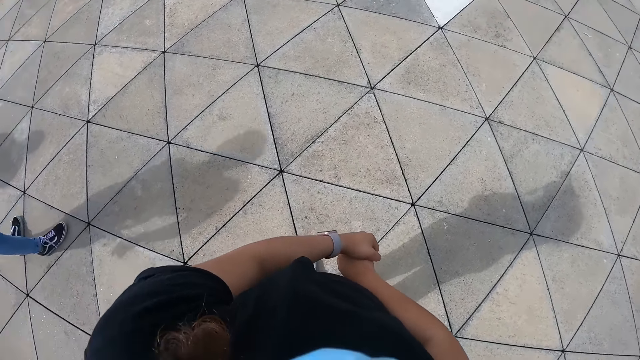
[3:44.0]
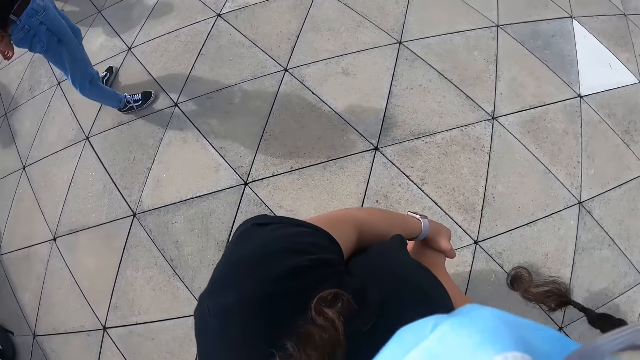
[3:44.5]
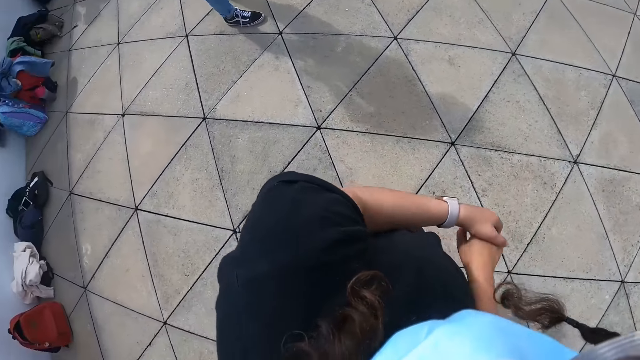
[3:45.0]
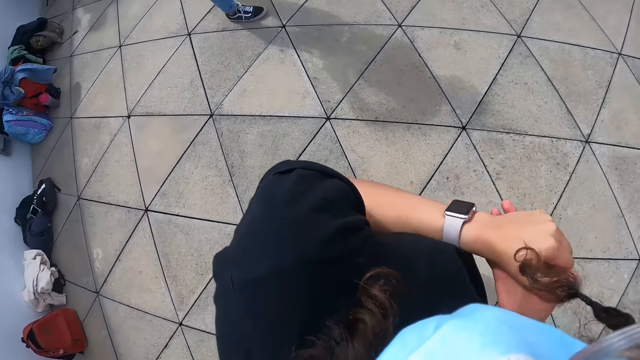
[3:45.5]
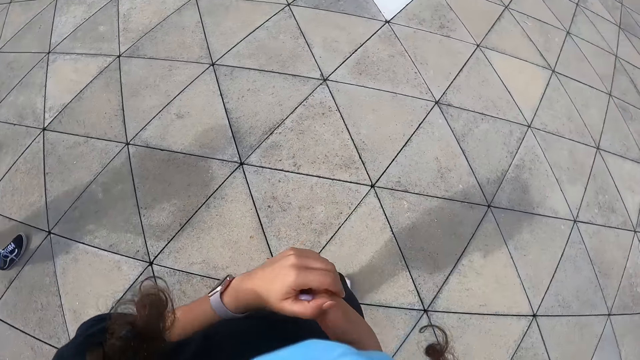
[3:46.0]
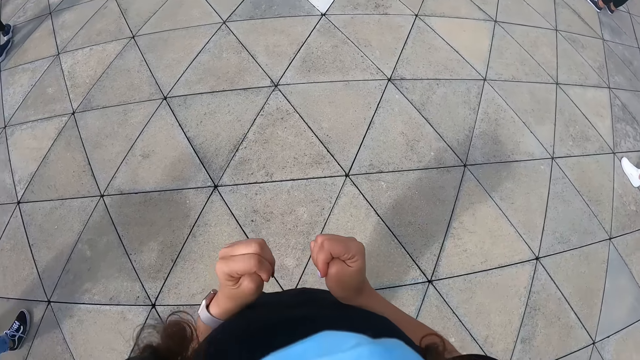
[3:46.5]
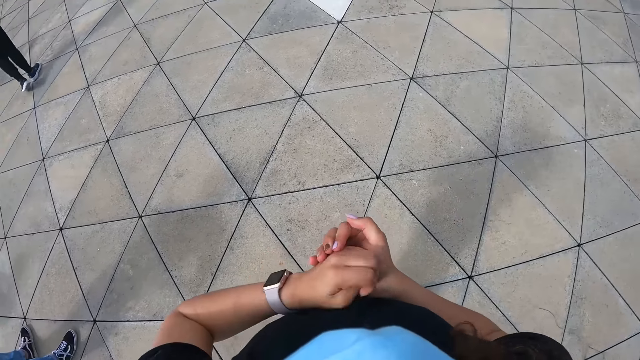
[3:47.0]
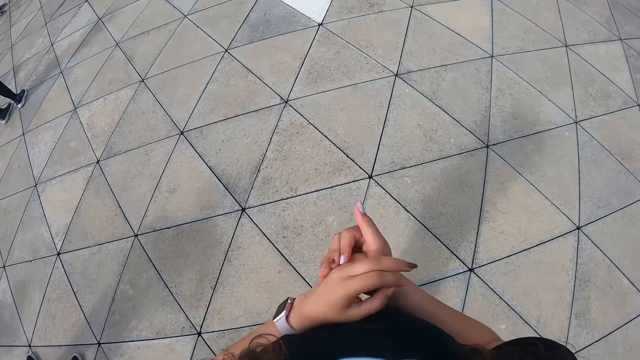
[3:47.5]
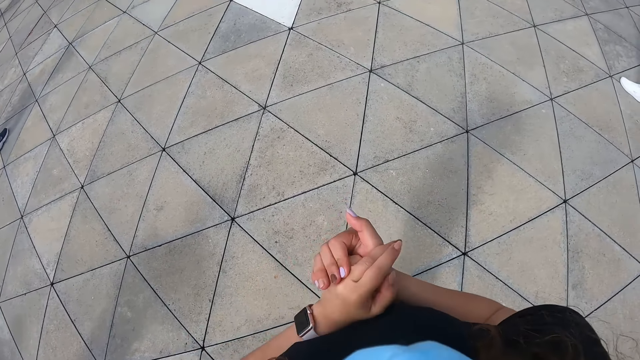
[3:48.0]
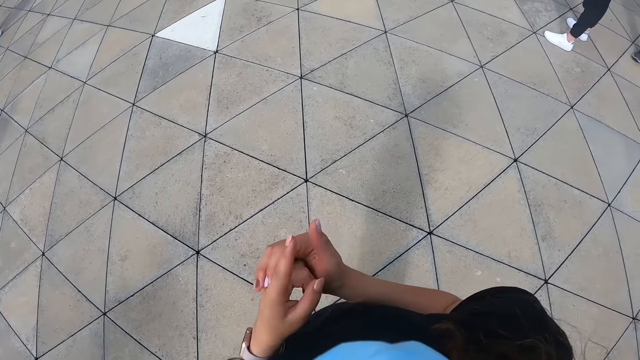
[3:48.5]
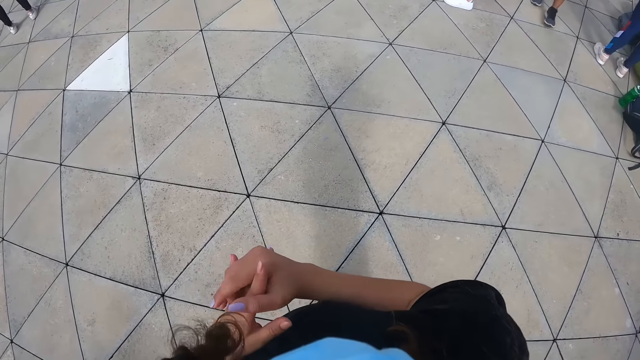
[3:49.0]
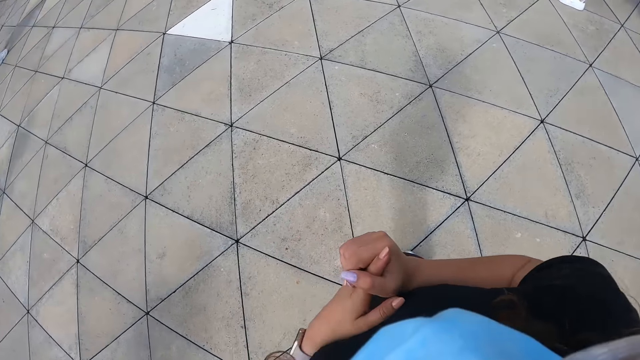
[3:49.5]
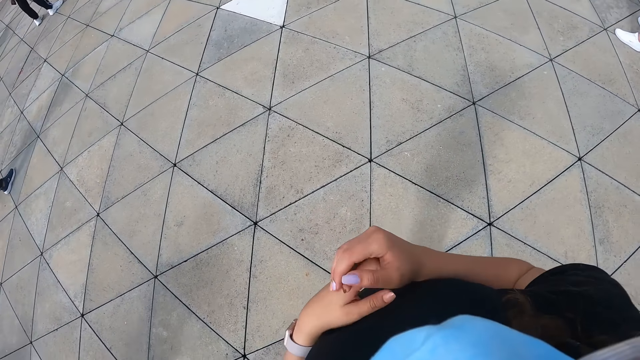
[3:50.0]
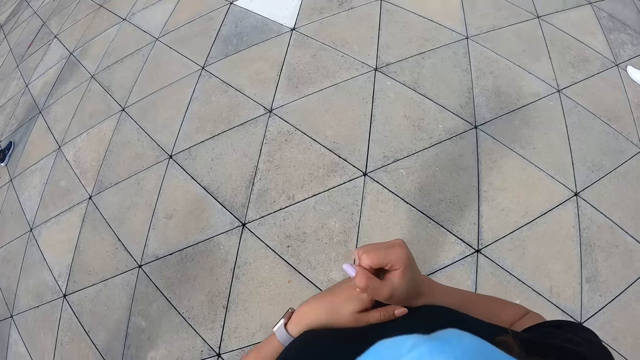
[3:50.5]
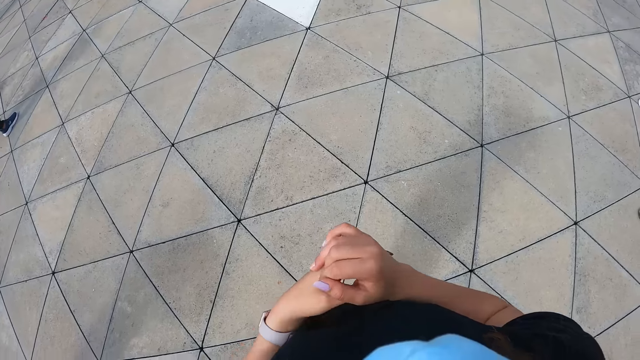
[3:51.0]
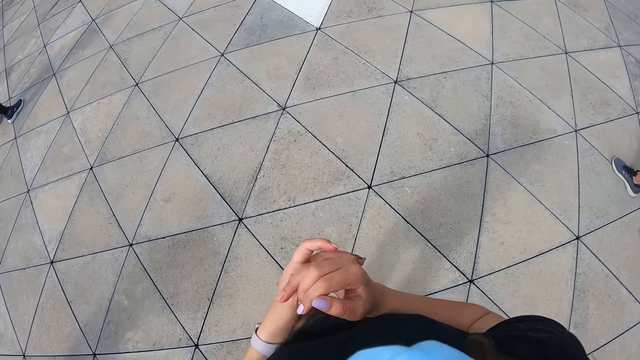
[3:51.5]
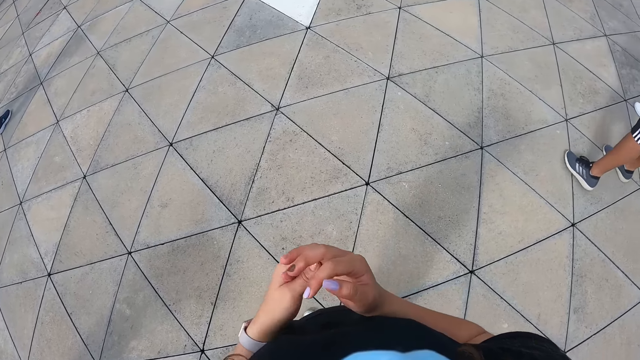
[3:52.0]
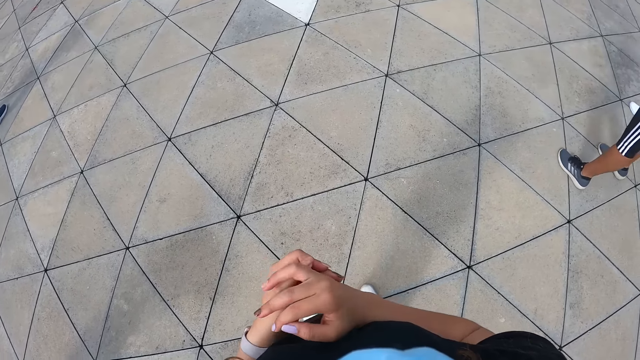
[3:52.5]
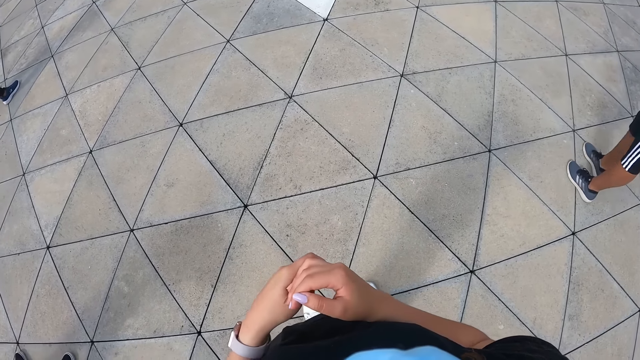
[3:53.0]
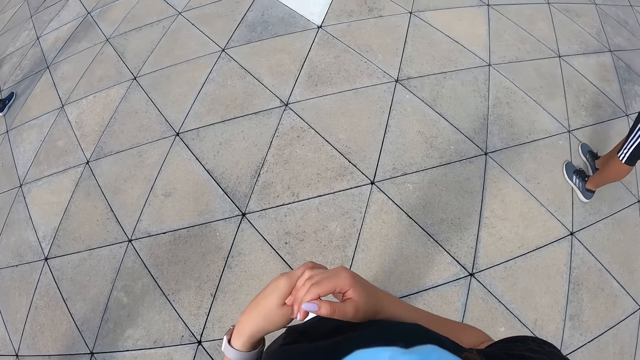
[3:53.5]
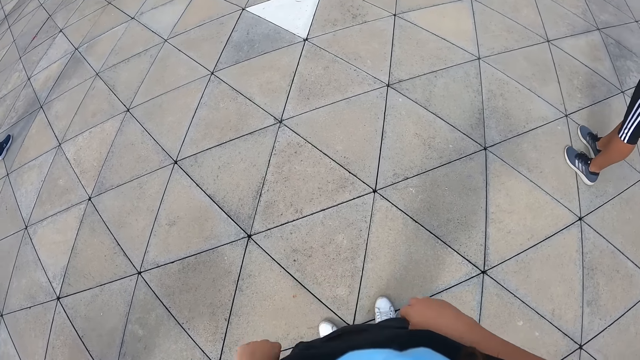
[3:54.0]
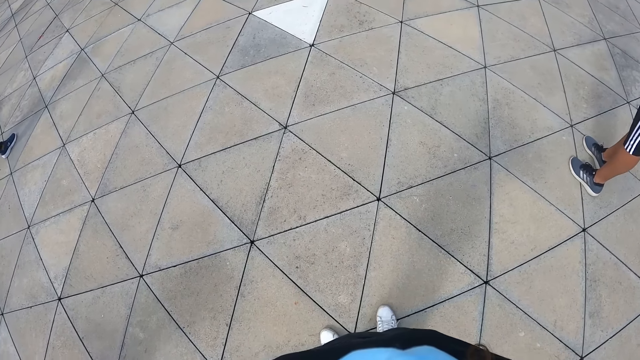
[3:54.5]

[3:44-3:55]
The camera wearer turns left. They turn front.

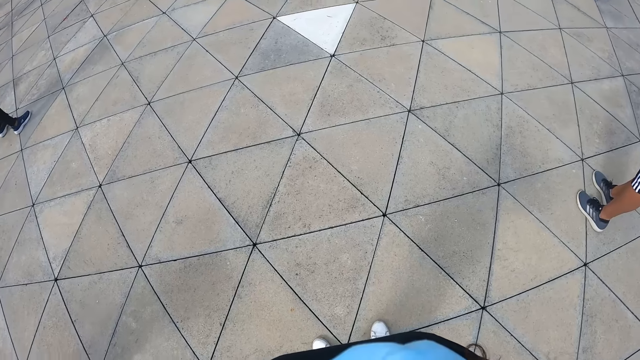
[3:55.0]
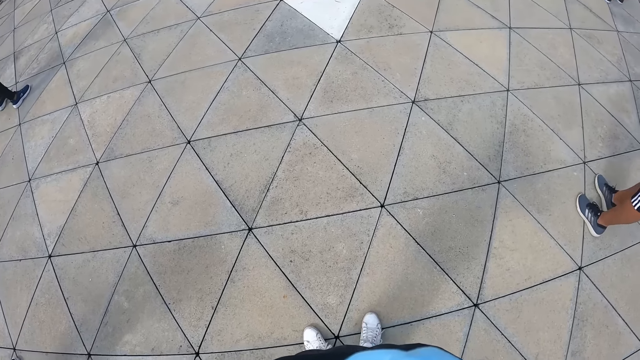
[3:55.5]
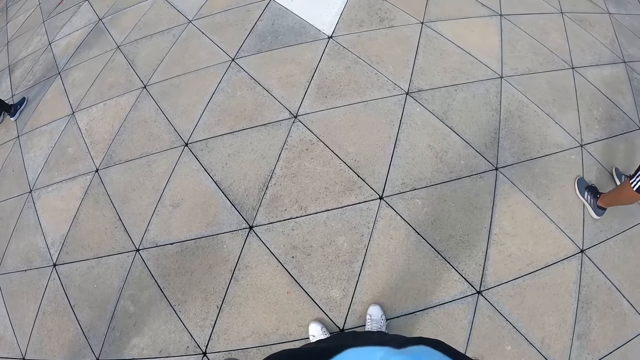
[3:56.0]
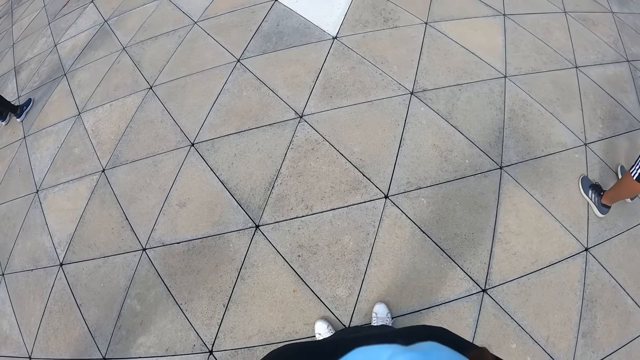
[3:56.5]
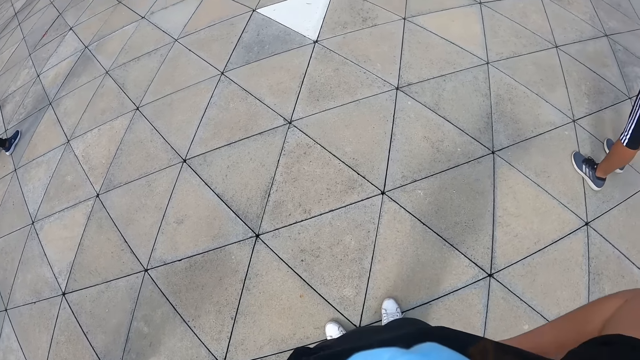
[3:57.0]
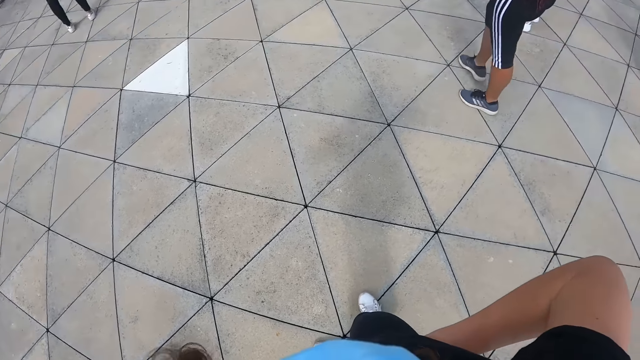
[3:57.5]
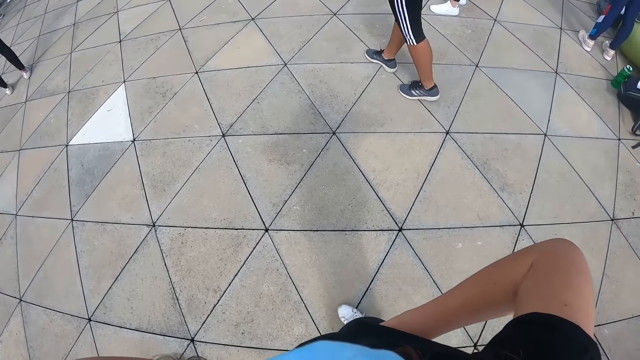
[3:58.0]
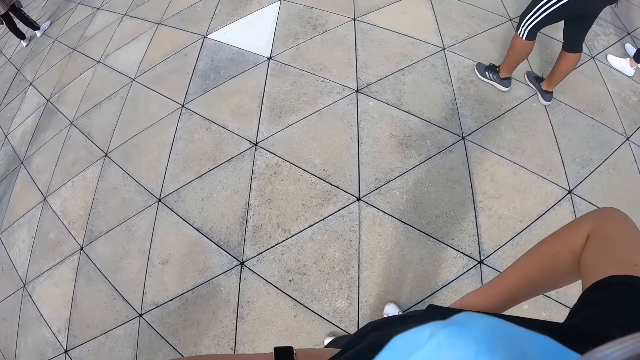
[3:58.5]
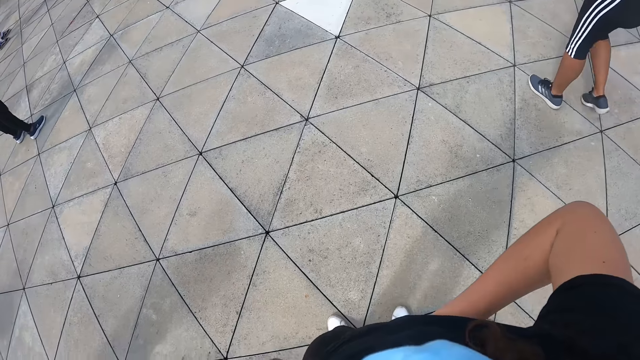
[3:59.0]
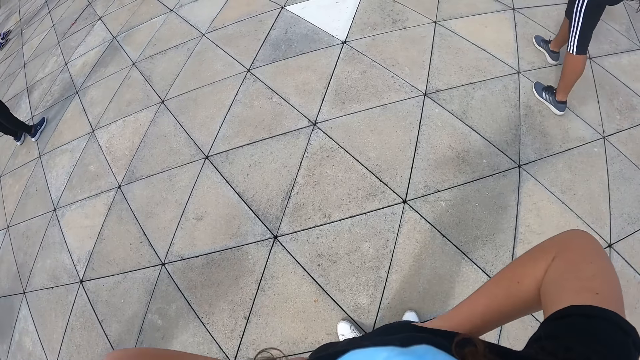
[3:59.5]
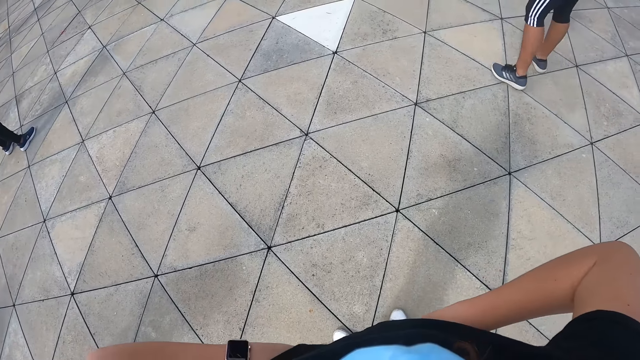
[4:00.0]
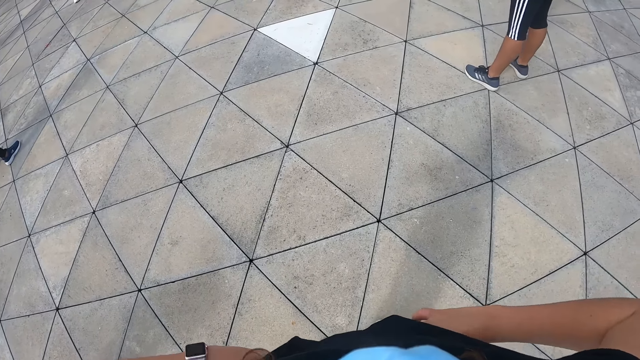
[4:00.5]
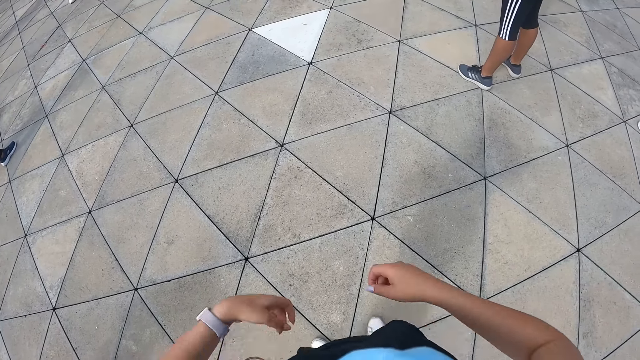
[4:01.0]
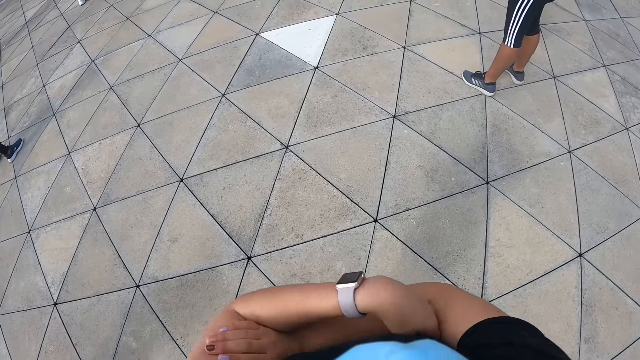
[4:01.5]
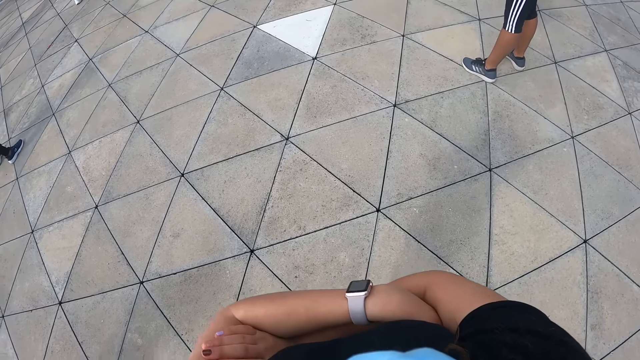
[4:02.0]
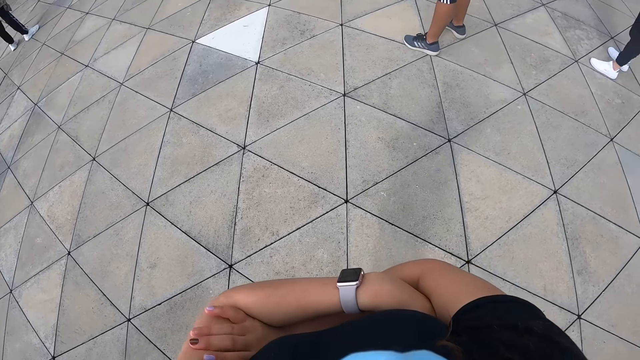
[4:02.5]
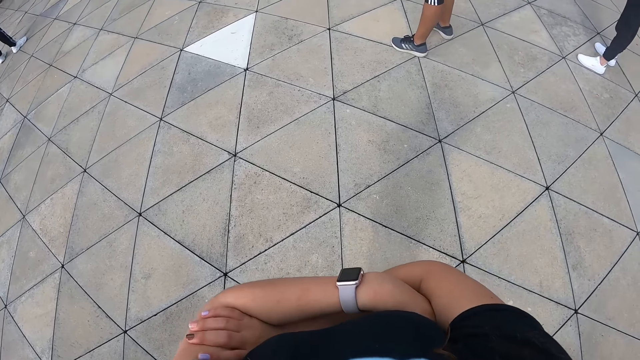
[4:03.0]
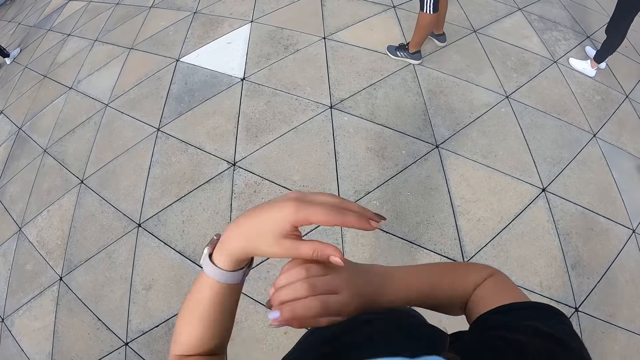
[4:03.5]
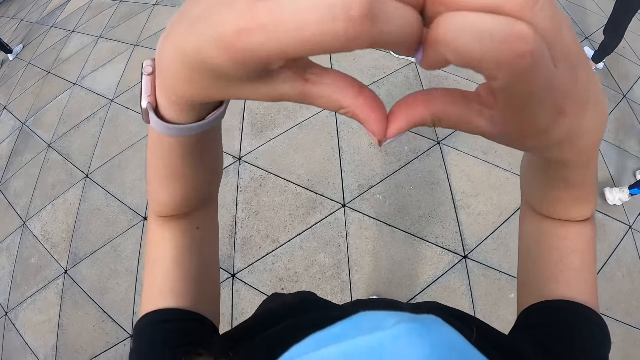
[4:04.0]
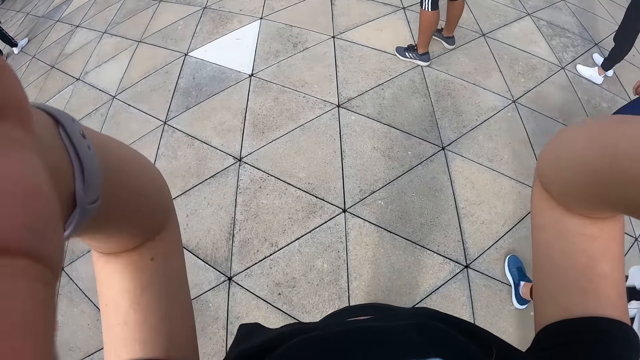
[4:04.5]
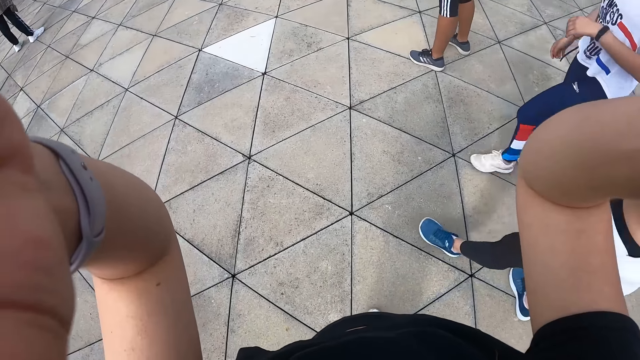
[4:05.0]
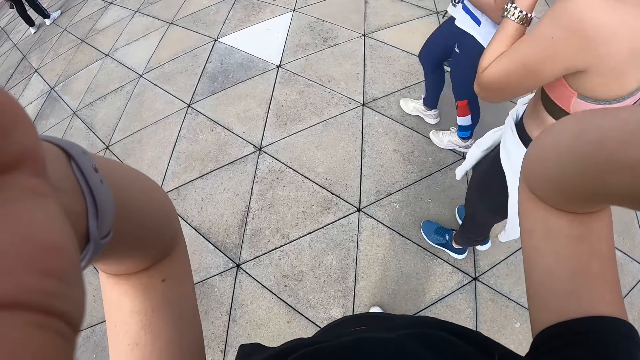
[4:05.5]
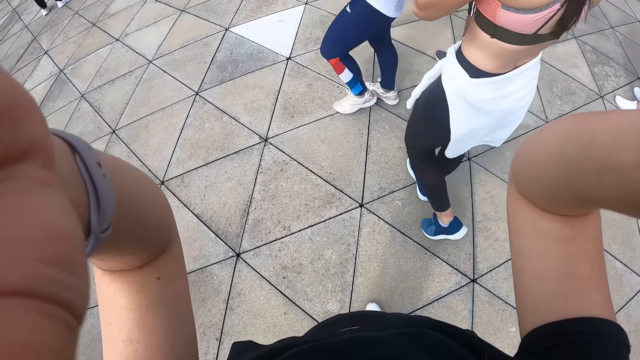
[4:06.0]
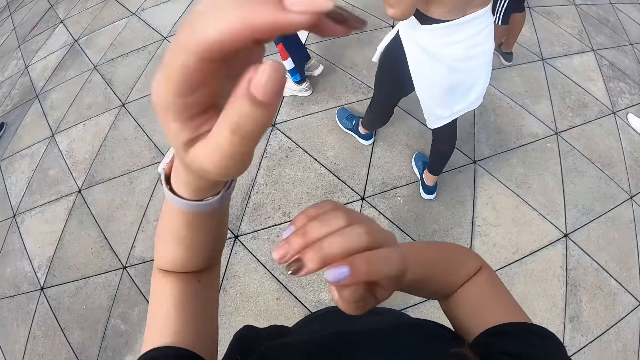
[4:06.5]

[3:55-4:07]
The camera wearer turns right. She turns front. She folds both hands together. She converses. She adjusts the camera. She touches the camera on her head with both hands.
